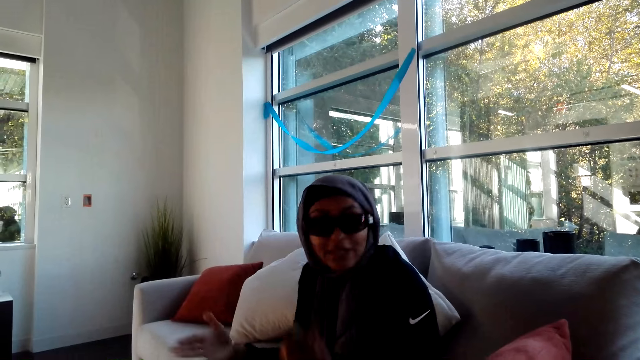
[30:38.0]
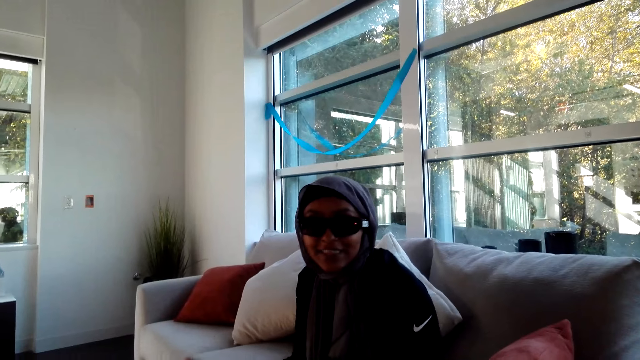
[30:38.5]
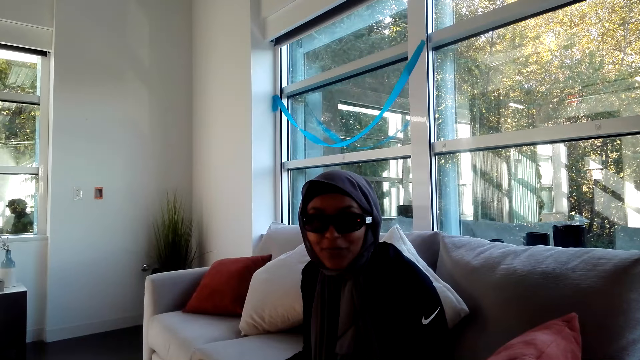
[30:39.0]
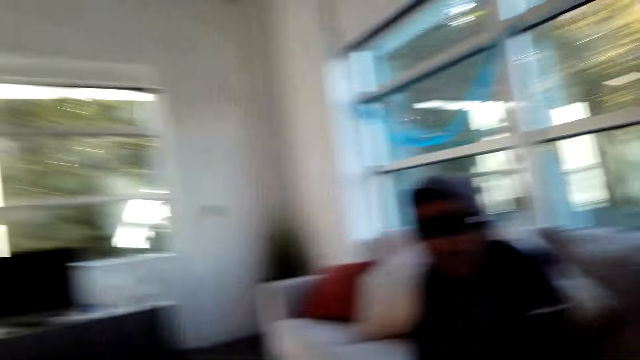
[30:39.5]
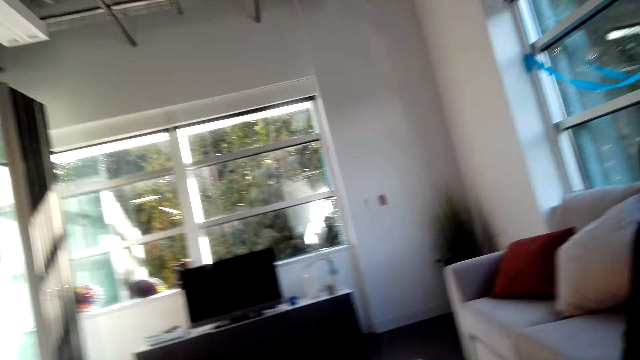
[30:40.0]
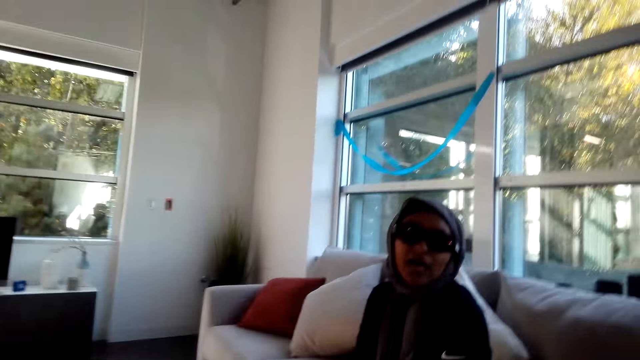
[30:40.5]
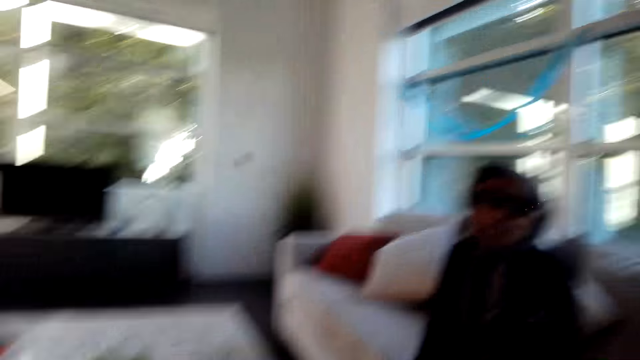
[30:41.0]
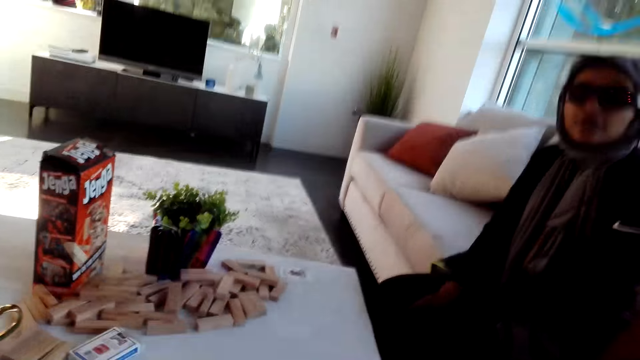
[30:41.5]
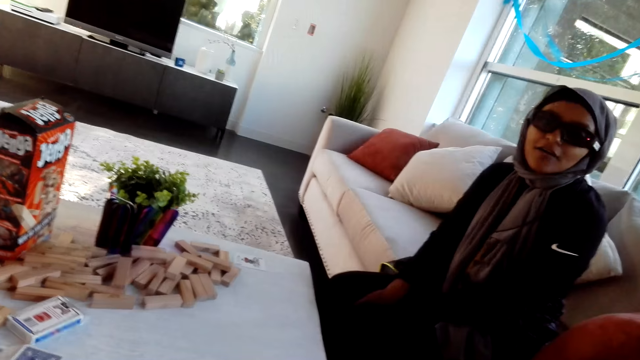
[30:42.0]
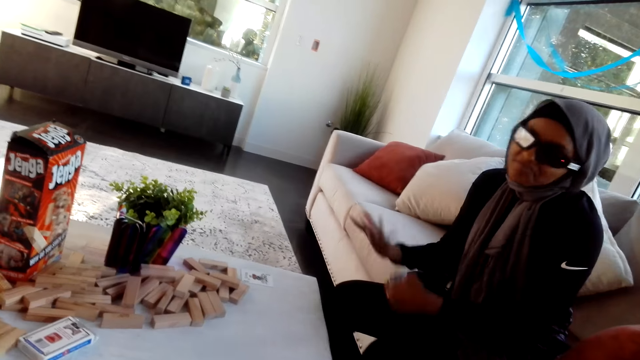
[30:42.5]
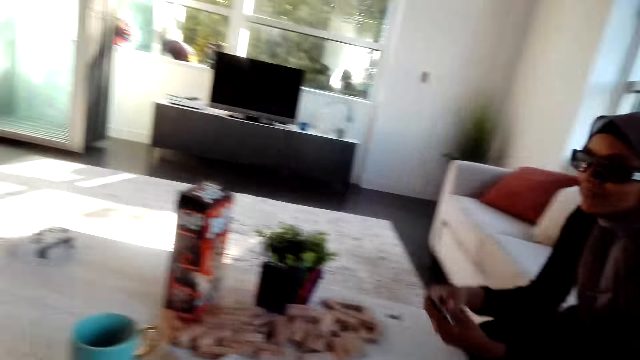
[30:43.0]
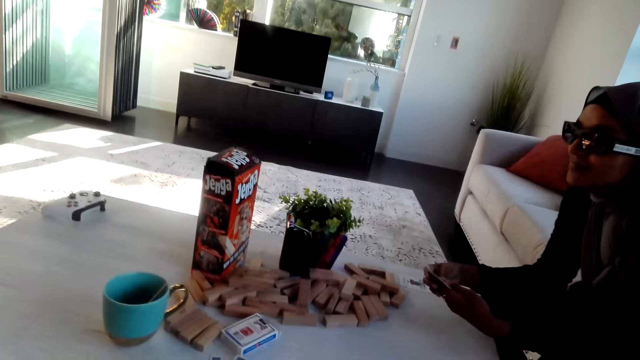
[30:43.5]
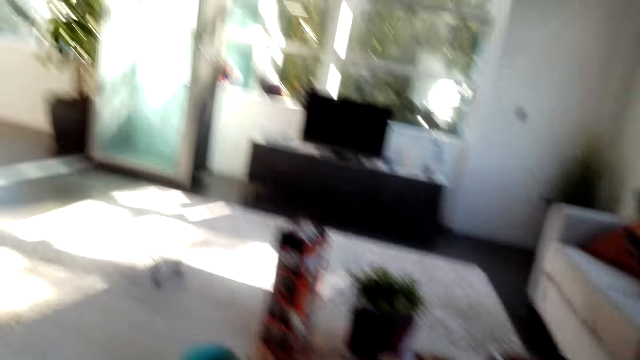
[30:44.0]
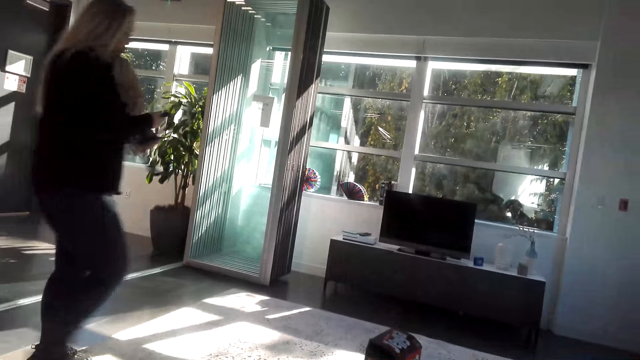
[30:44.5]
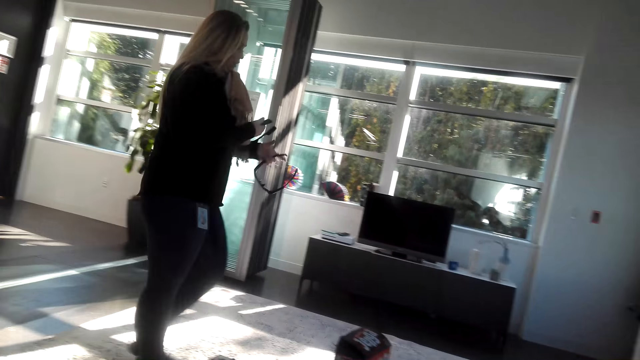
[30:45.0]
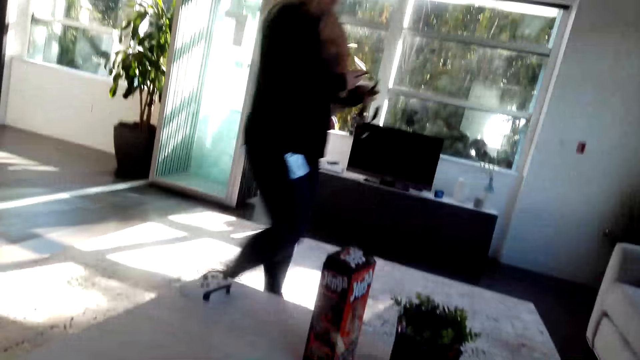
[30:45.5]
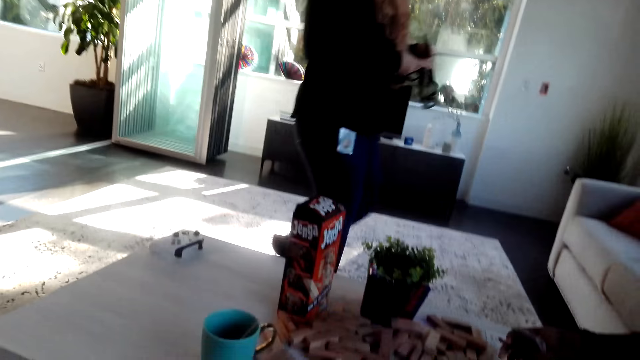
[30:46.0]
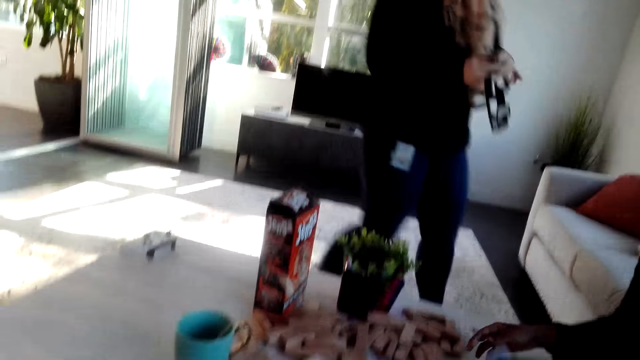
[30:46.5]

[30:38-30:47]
A person talks to another person and the camera wearer.

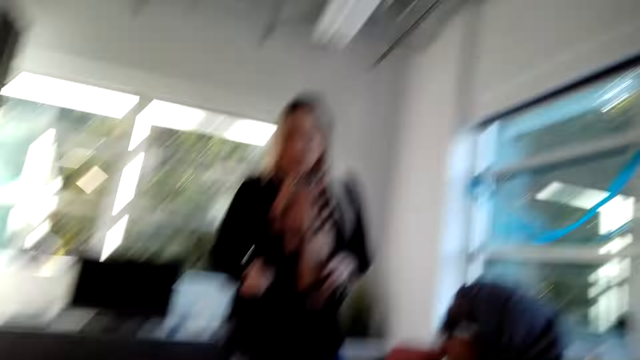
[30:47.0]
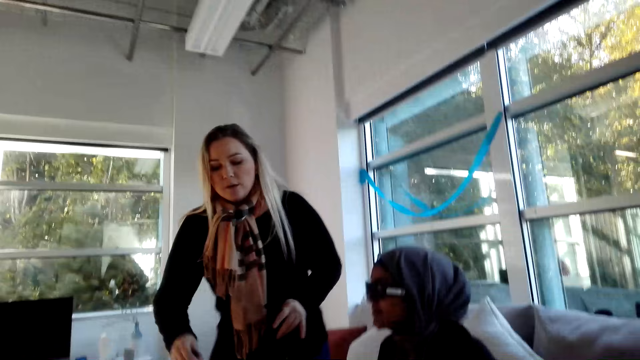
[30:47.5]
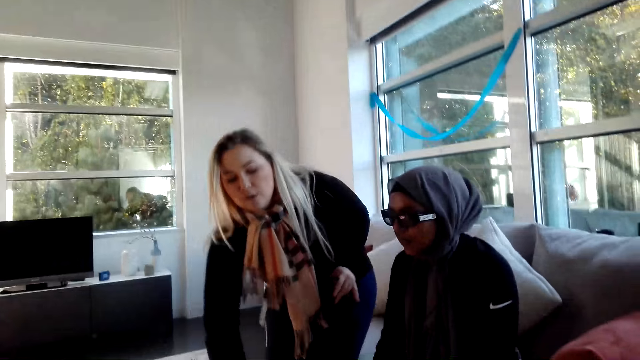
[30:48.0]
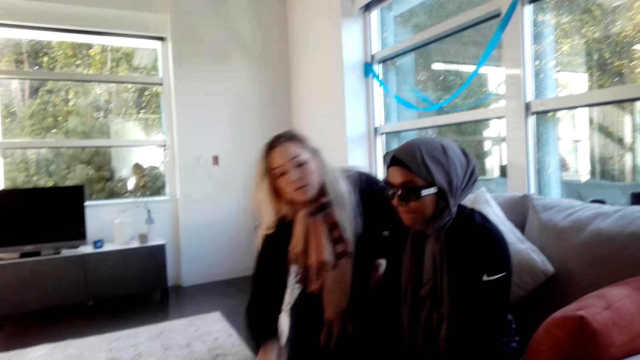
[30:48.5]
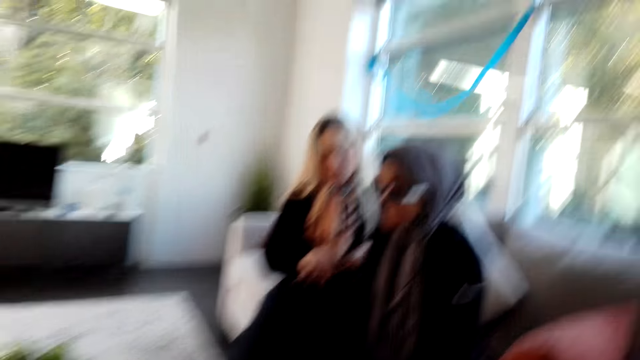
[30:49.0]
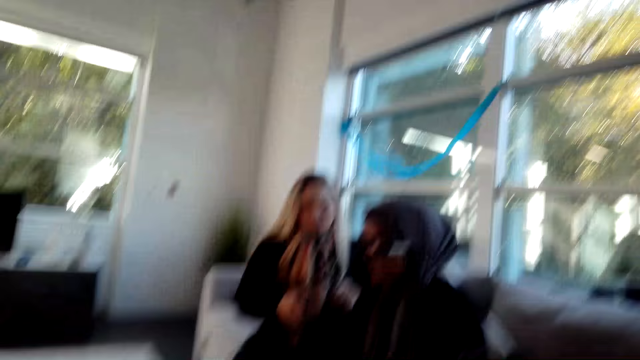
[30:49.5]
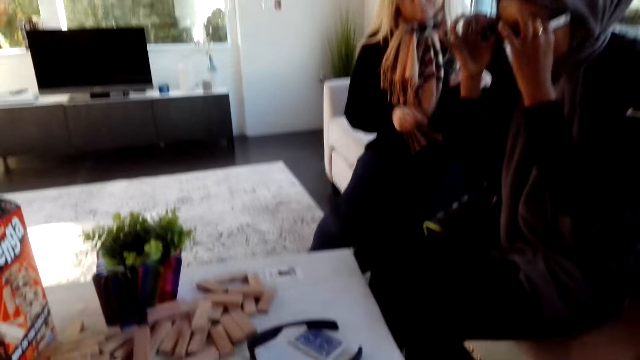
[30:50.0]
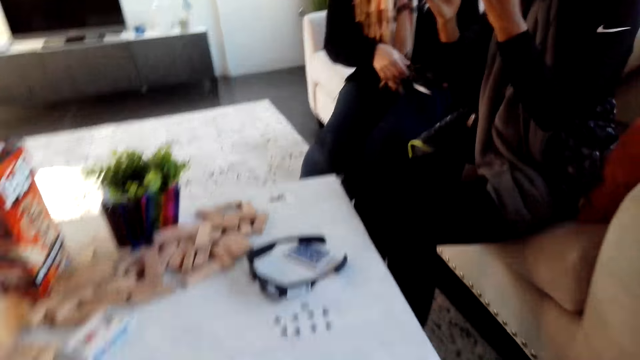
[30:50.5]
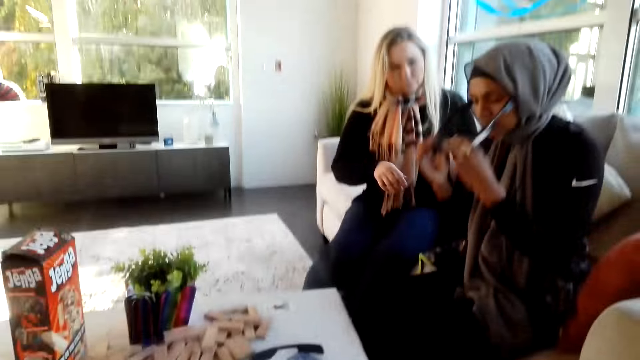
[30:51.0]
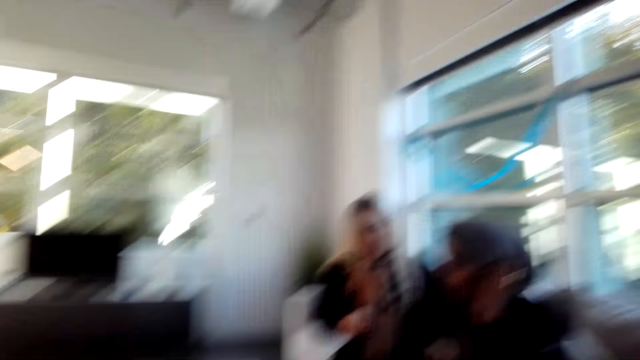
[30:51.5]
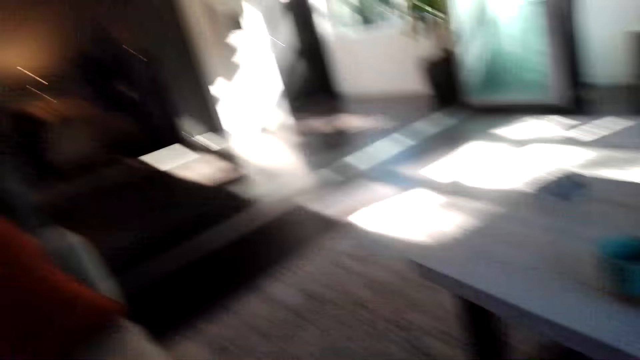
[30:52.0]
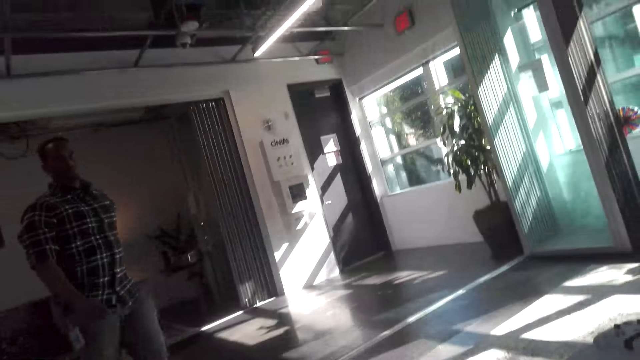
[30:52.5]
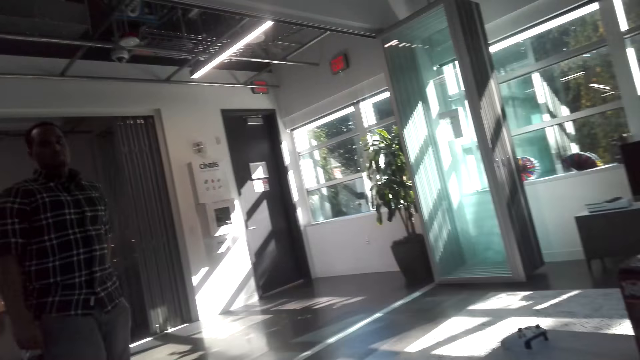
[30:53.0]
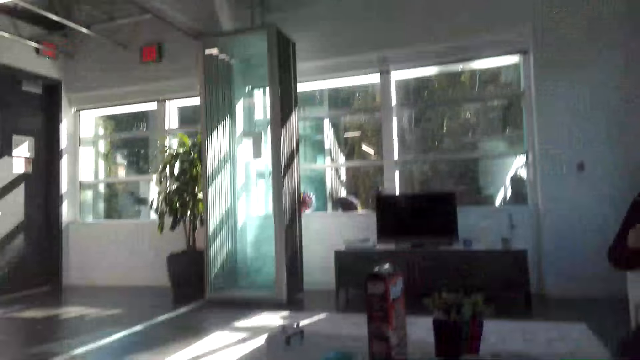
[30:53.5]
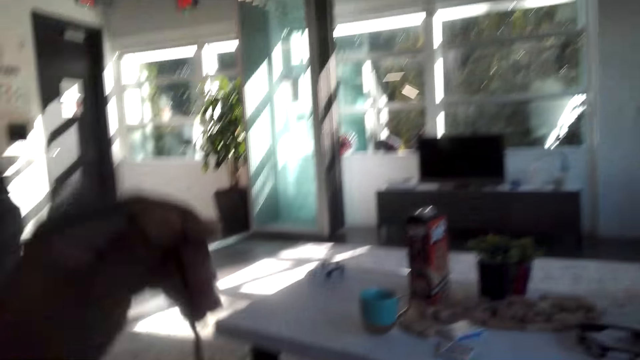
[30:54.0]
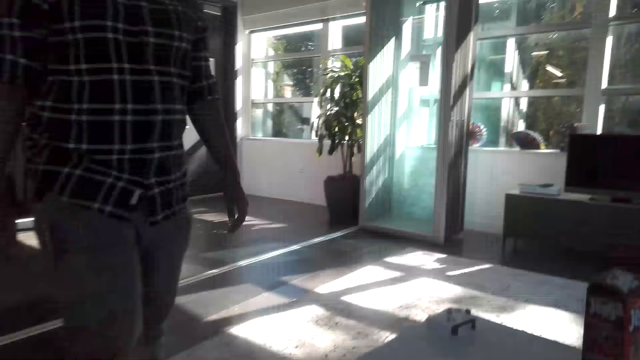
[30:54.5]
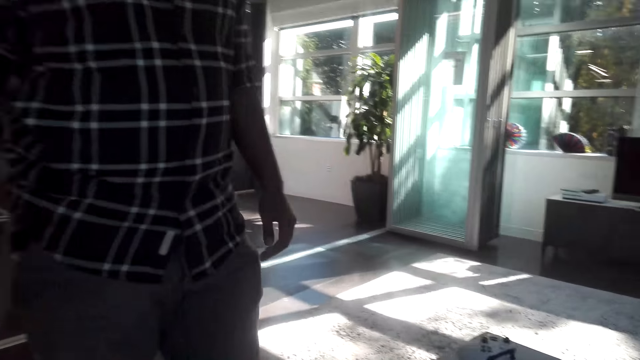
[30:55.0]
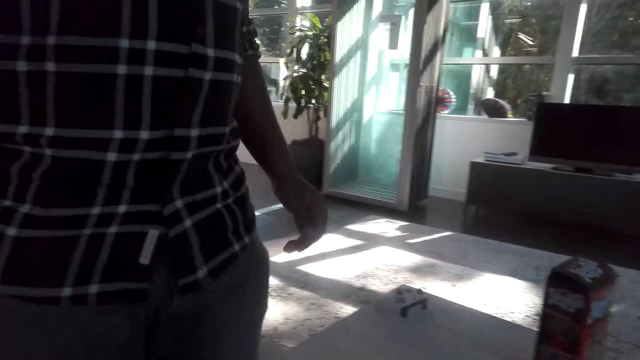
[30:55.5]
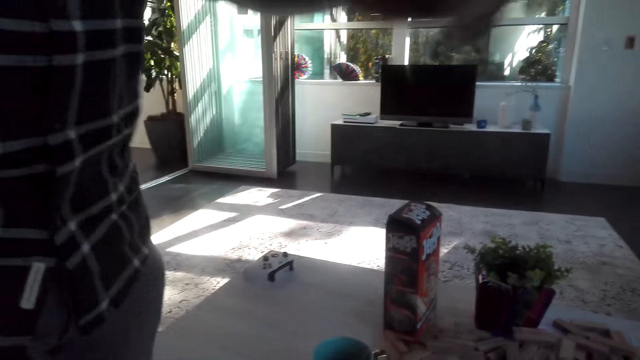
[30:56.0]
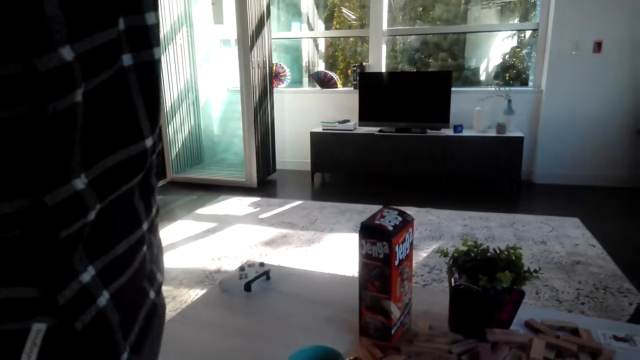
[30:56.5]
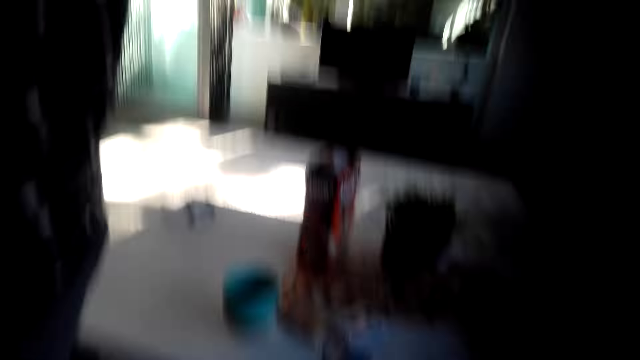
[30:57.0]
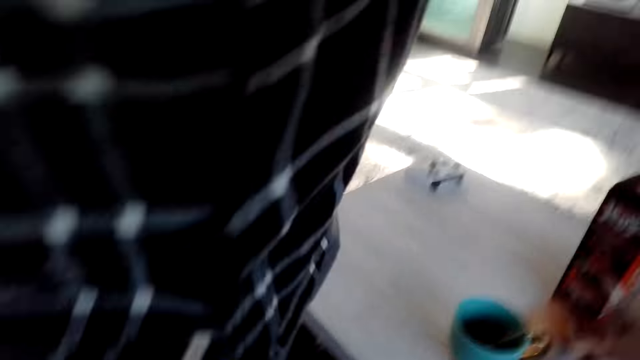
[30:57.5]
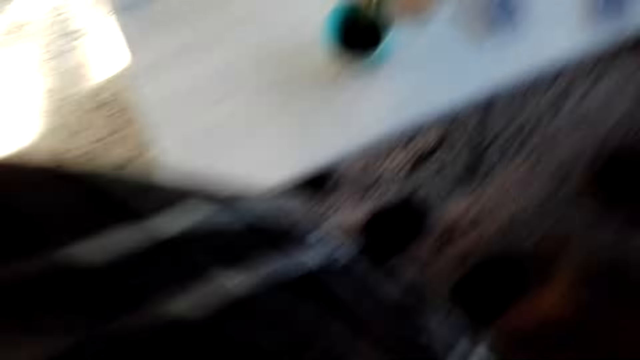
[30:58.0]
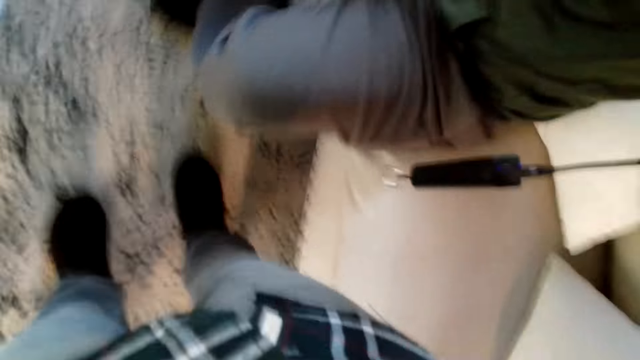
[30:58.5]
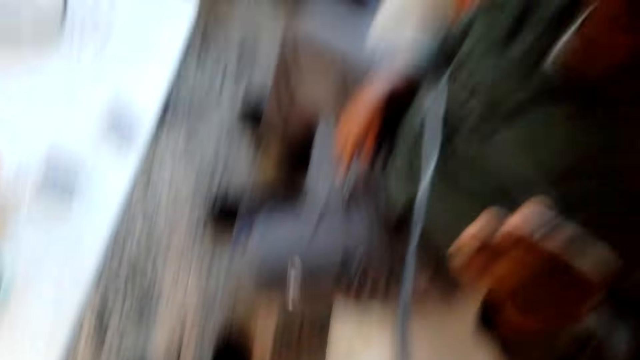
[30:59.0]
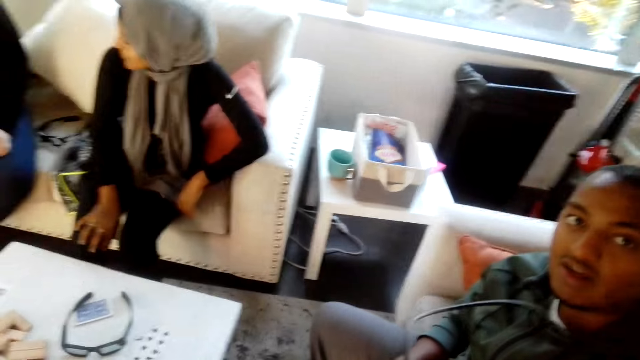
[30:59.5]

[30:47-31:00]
A person puts the glasses on the table and sits on the sofa. The camera wearer converses. Another person walks towards the camera wearer and takes the camera from the camera wearer.
